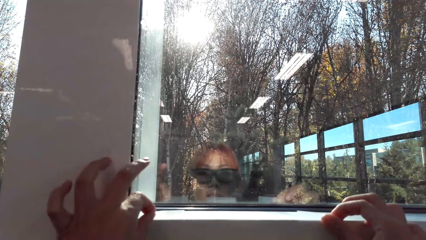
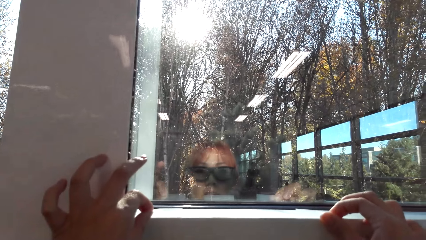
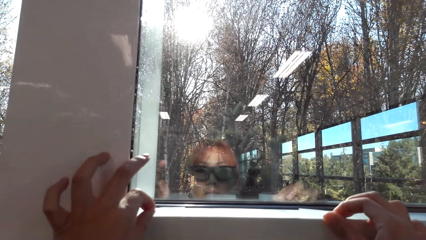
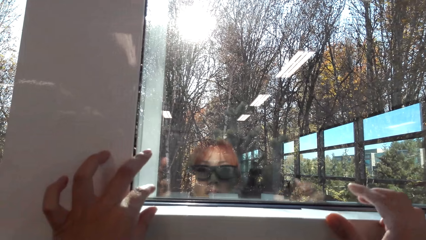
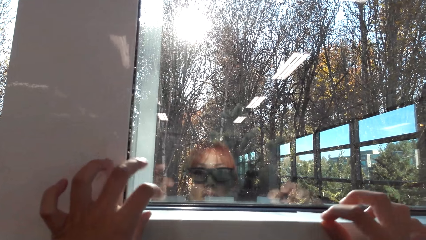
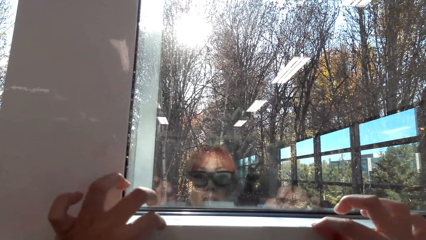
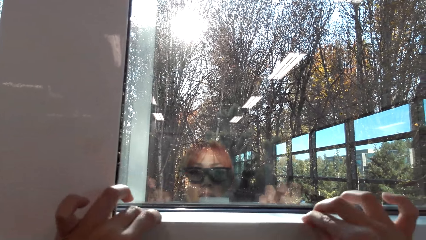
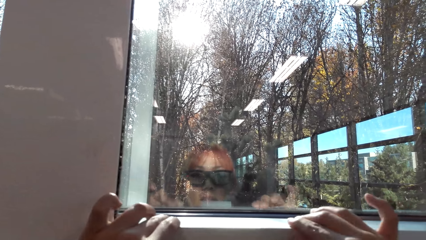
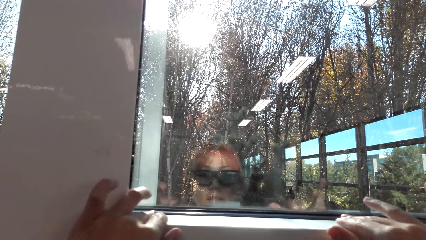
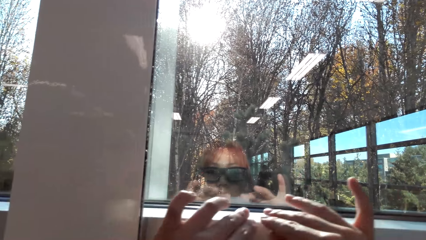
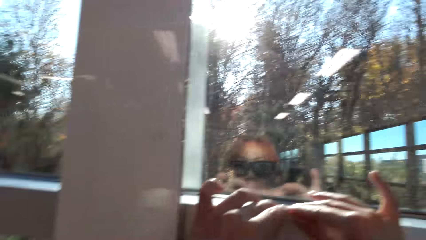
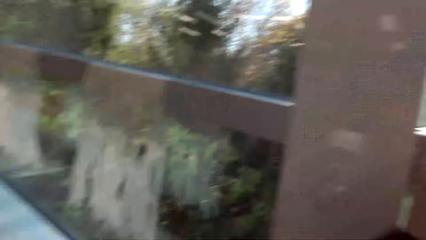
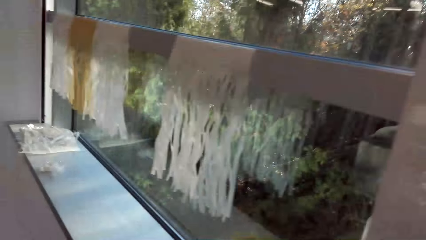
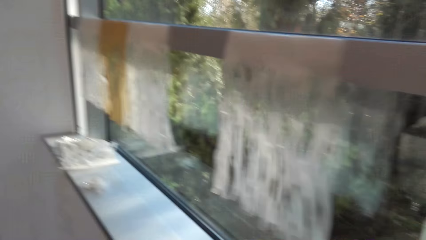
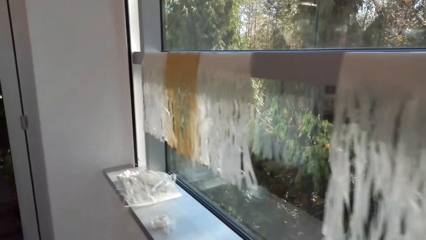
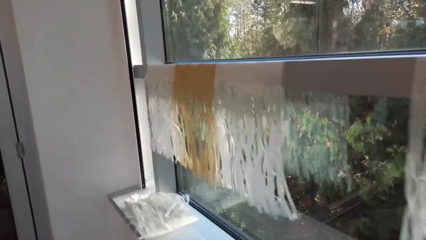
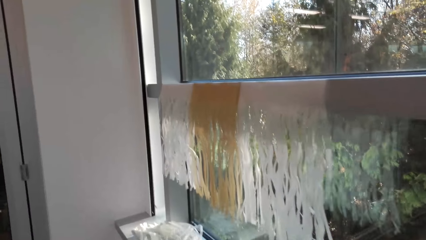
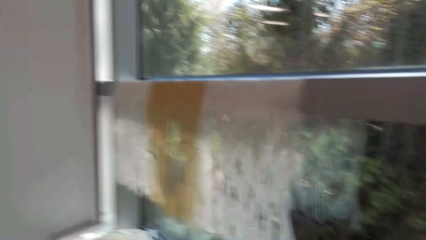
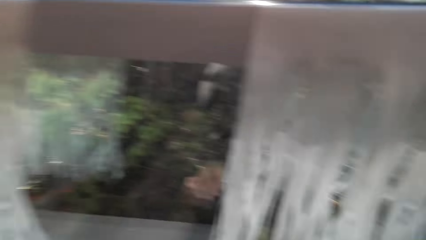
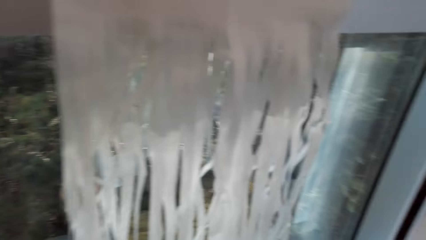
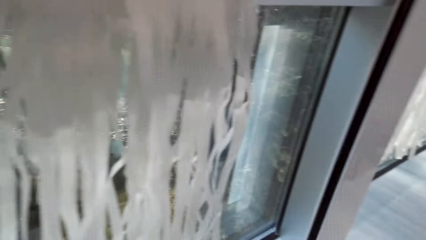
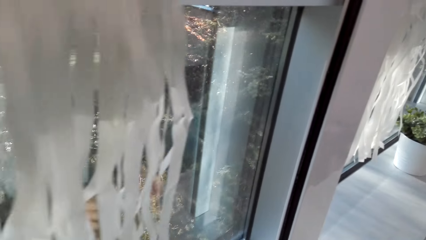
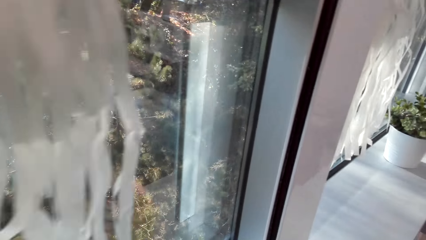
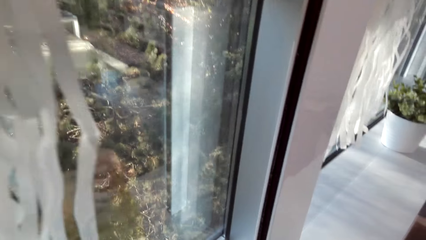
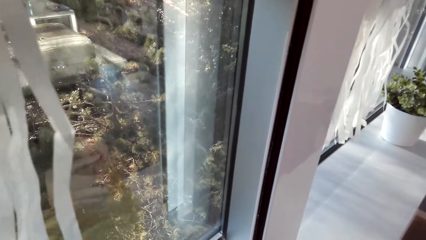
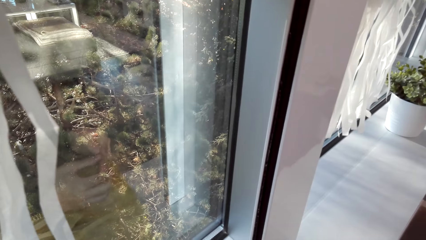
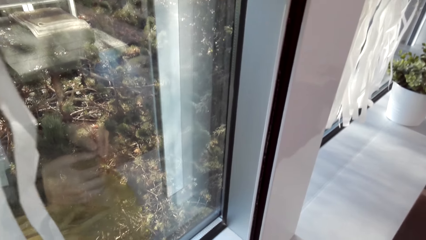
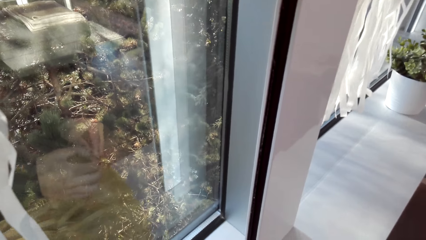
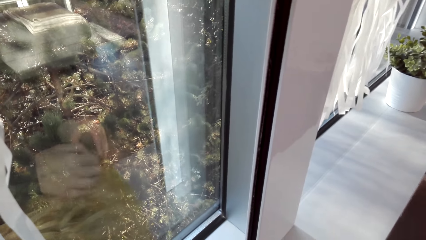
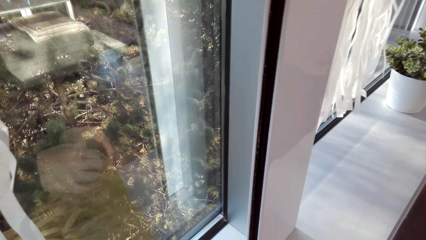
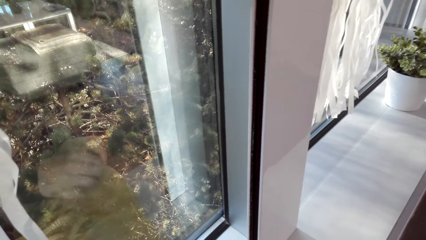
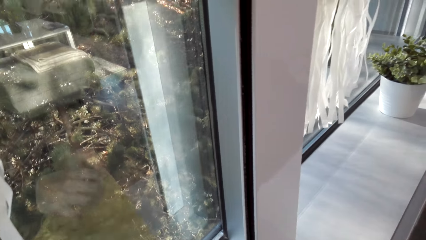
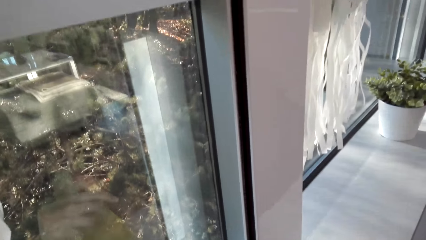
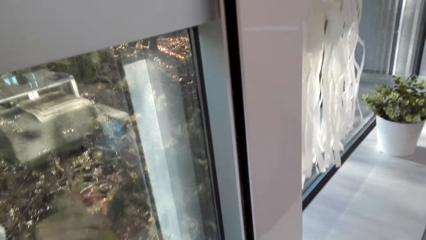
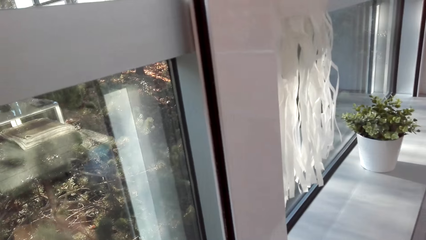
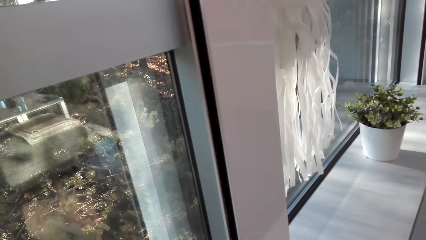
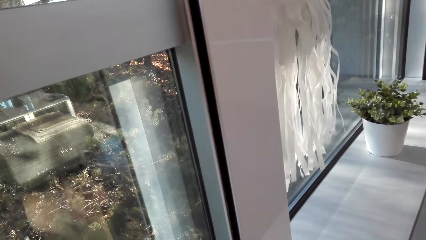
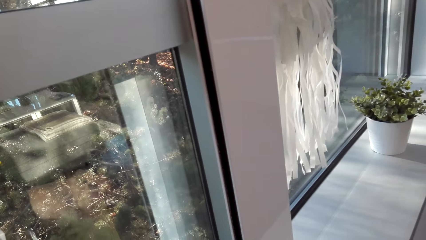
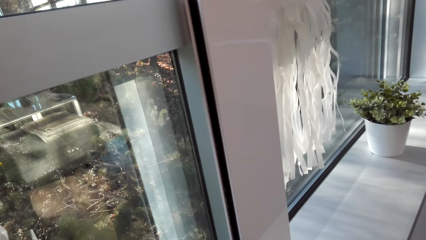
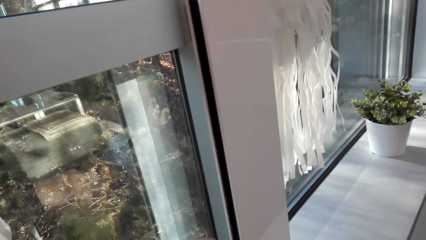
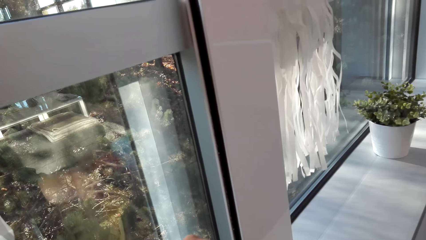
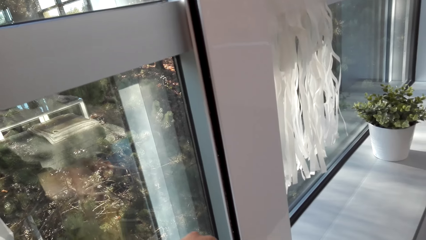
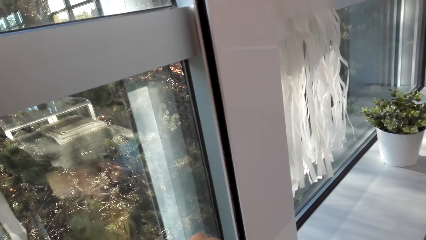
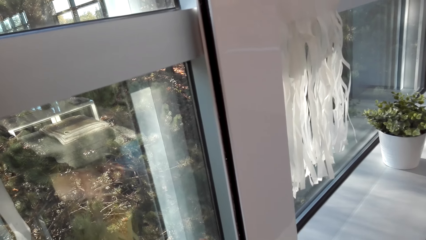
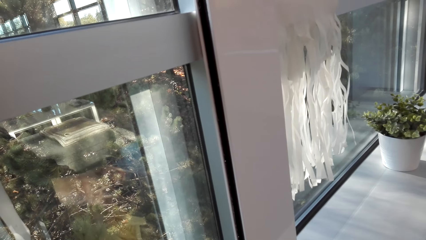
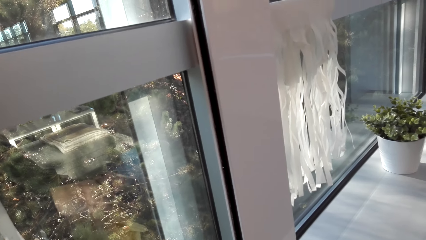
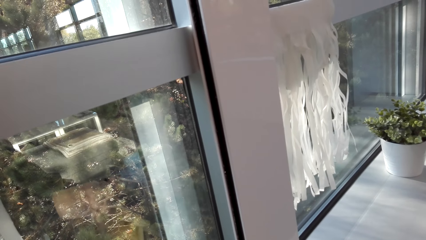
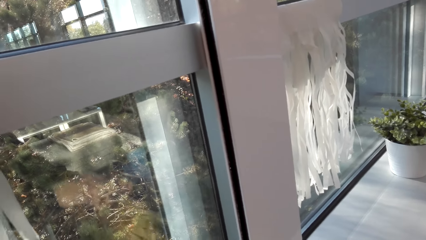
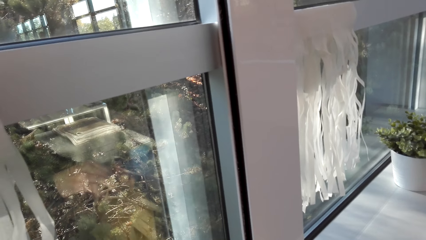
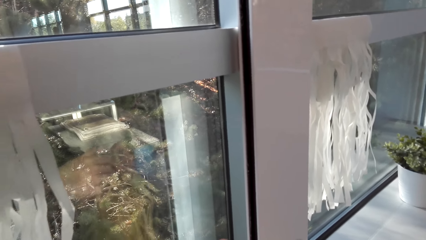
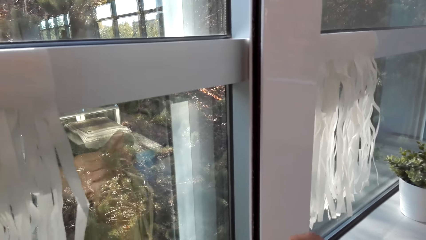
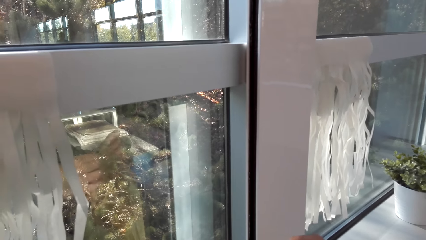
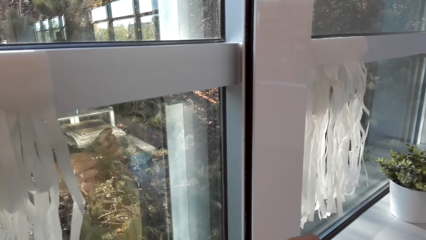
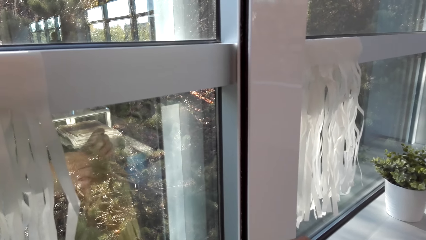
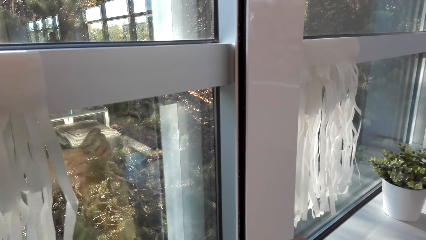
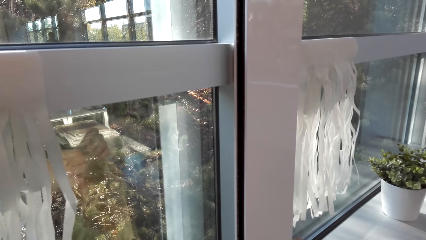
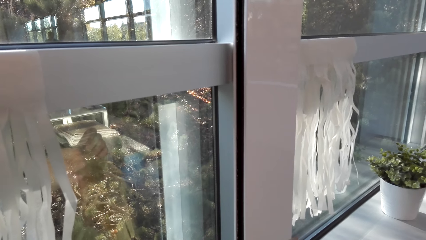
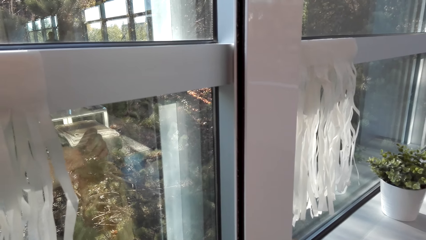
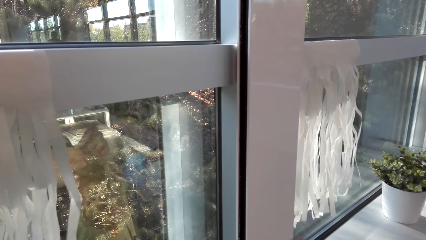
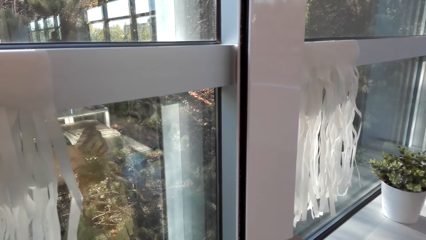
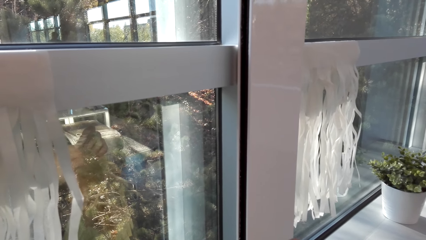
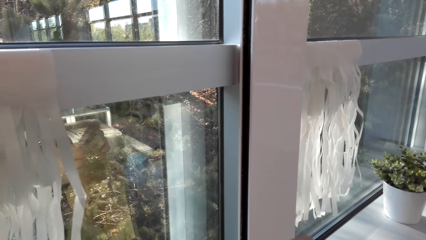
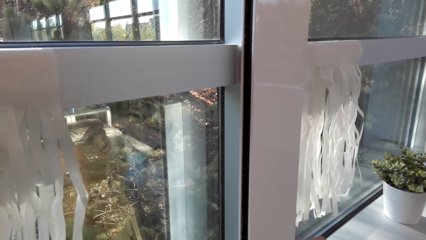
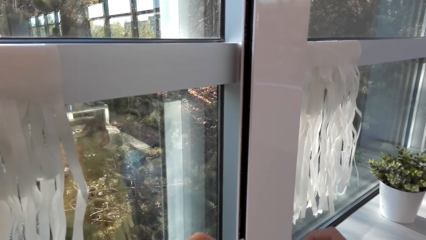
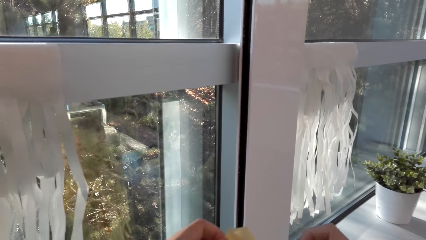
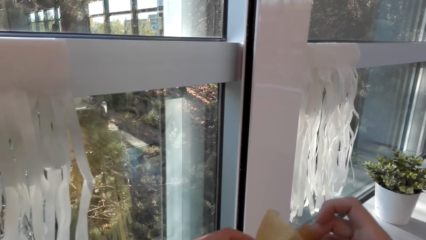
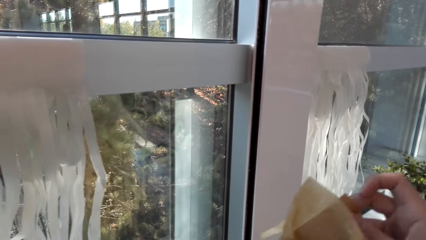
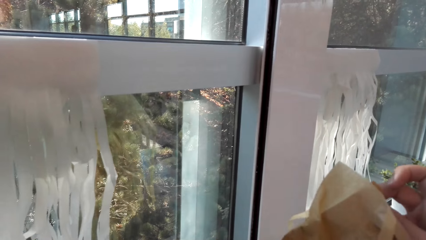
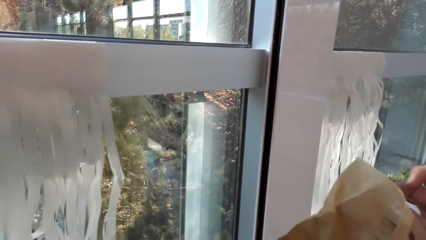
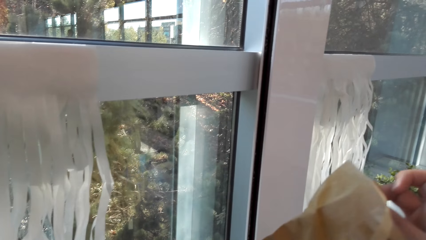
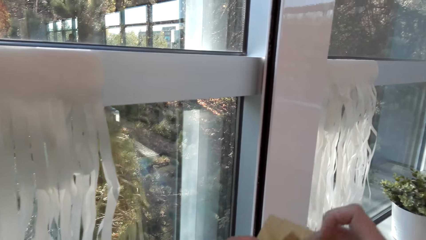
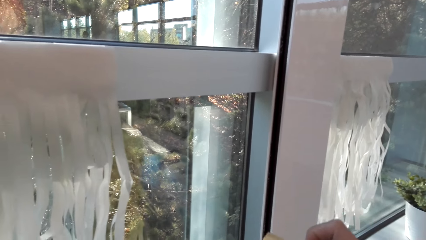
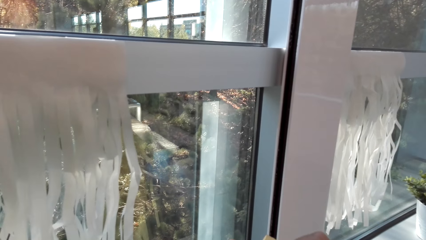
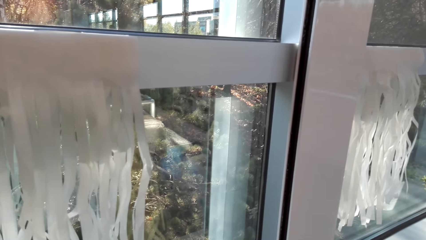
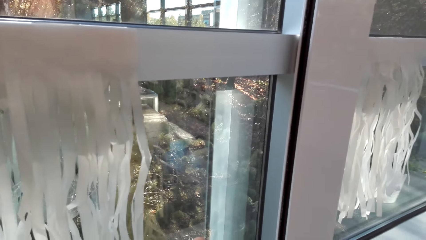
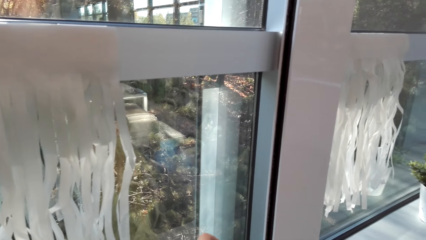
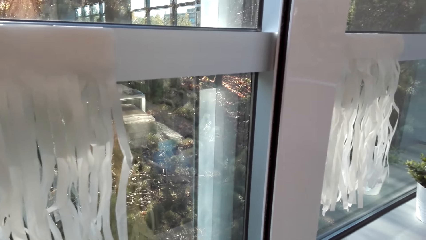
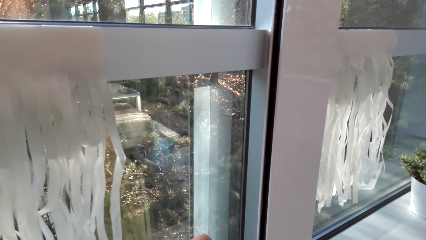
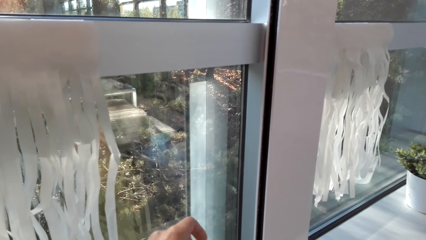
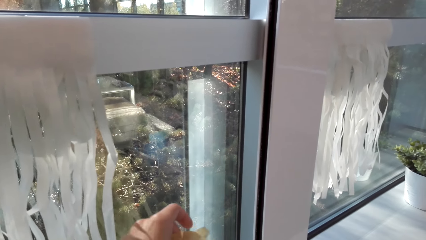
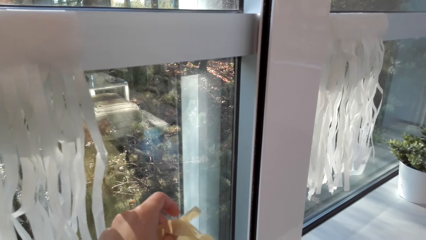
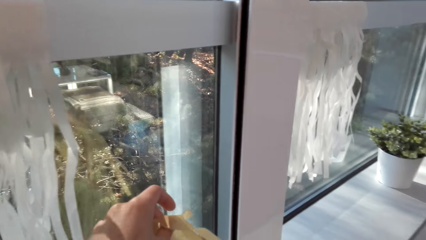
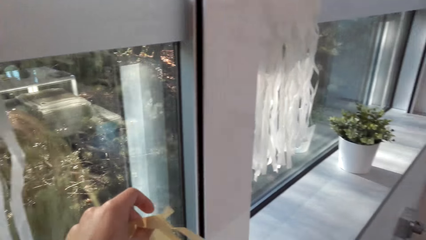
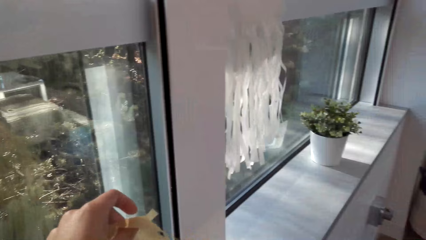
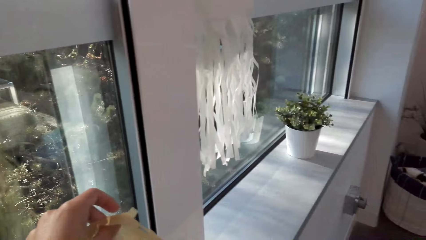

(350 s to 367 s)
The camera wearer attaches the decorating paper or party banner with the tape. They walk in the house. They pick up the decorating paper from the counter. They sort the decorating paper. They tear the party banner wrapper. They remove the wrapper.
